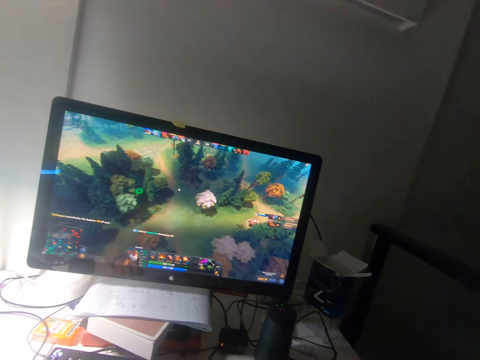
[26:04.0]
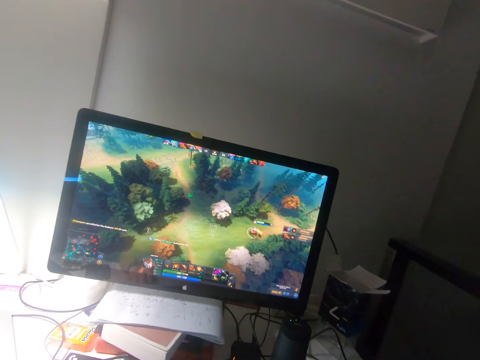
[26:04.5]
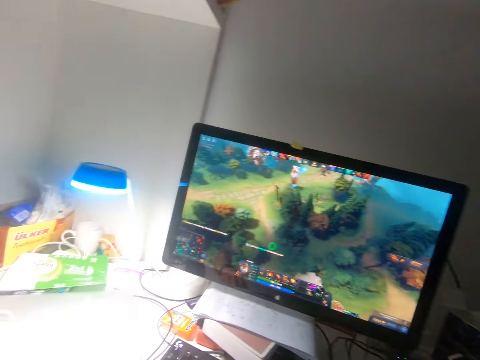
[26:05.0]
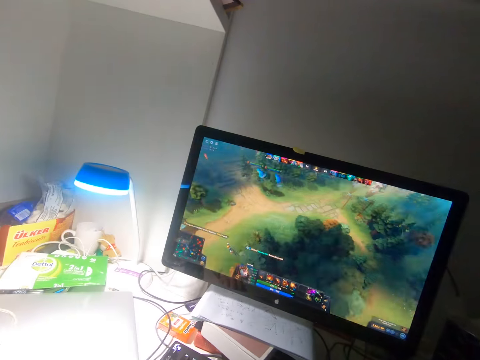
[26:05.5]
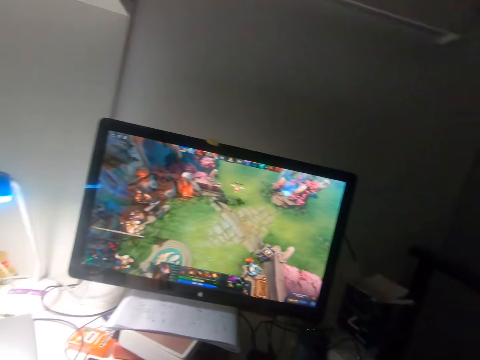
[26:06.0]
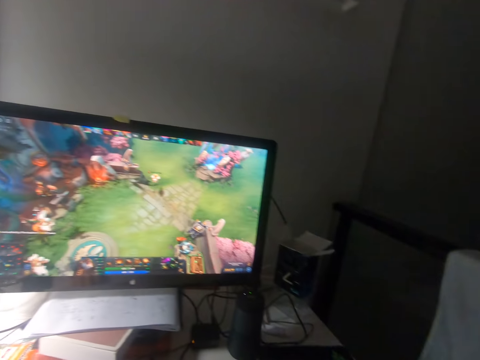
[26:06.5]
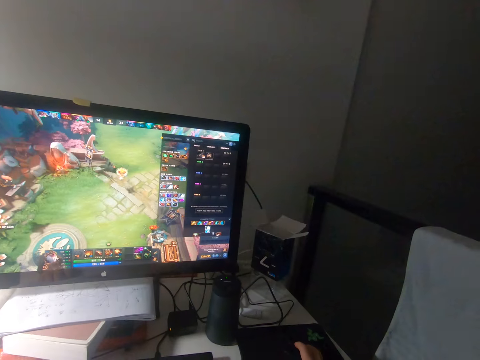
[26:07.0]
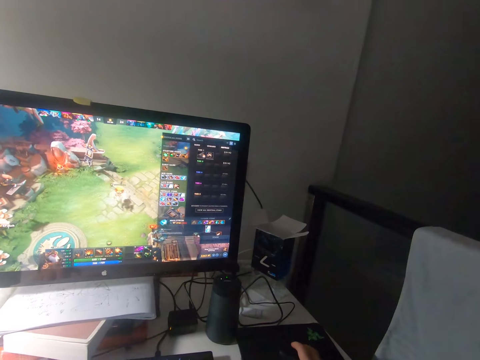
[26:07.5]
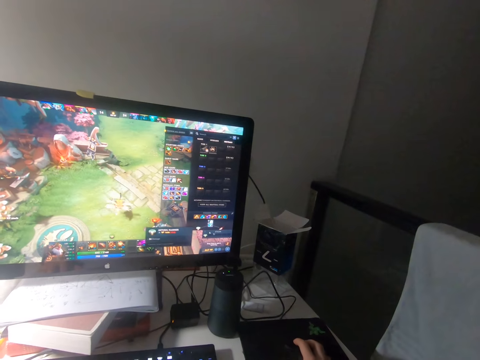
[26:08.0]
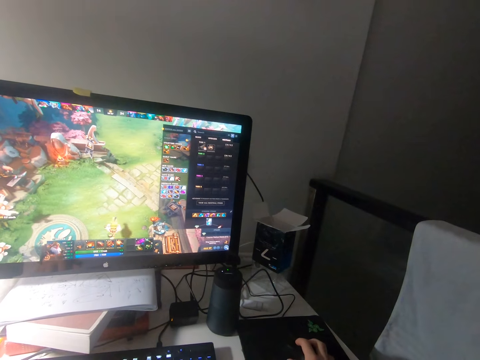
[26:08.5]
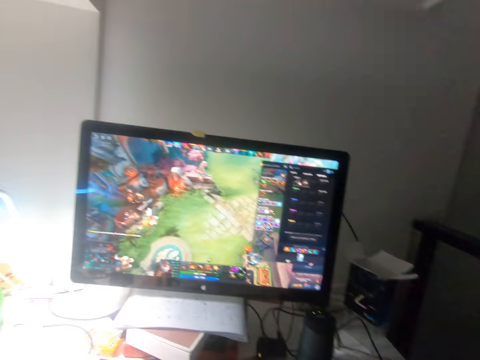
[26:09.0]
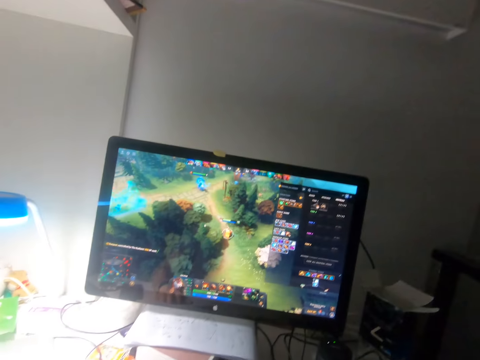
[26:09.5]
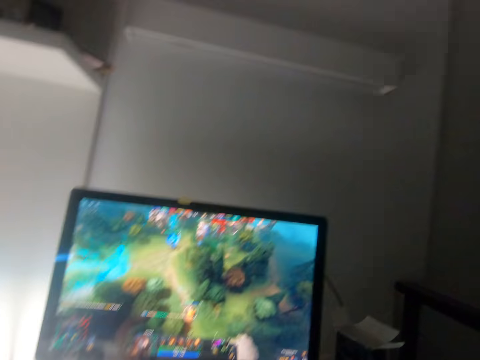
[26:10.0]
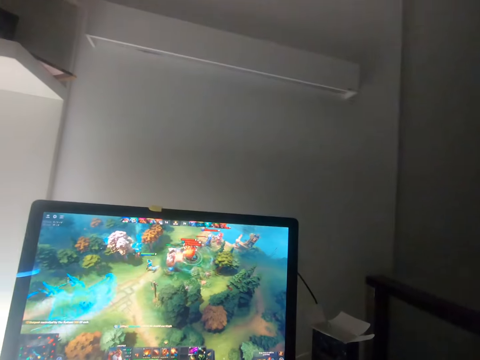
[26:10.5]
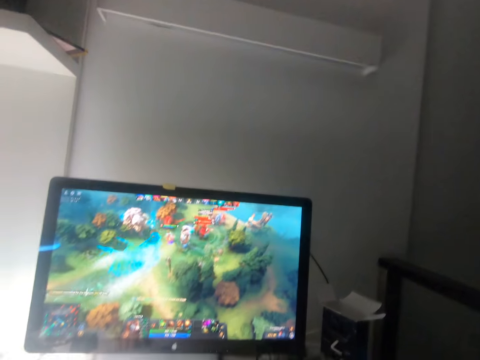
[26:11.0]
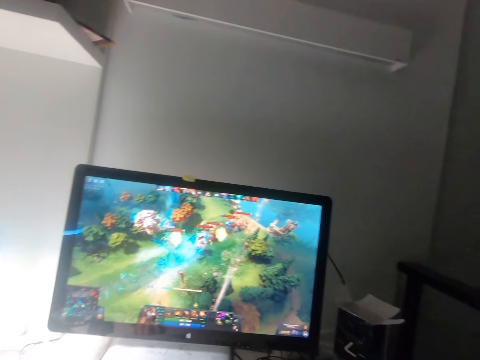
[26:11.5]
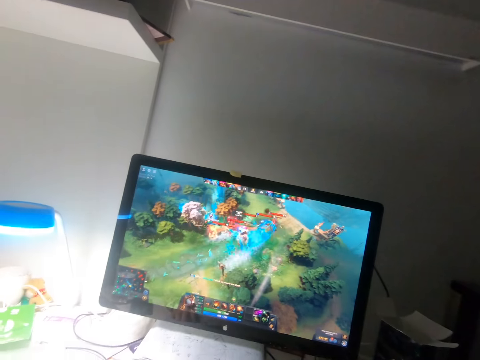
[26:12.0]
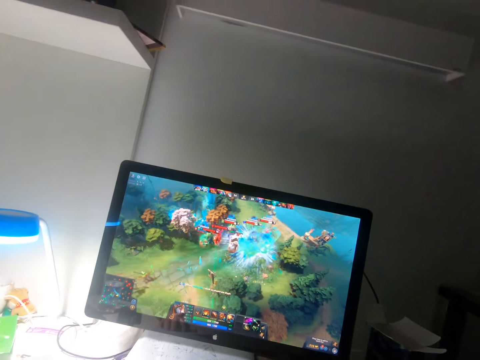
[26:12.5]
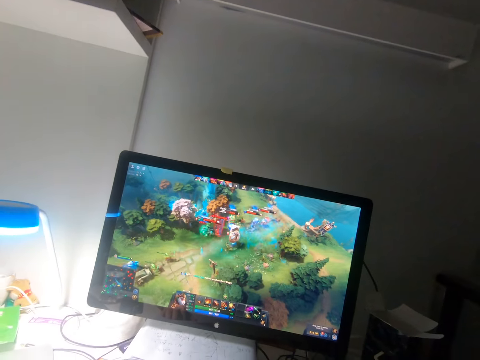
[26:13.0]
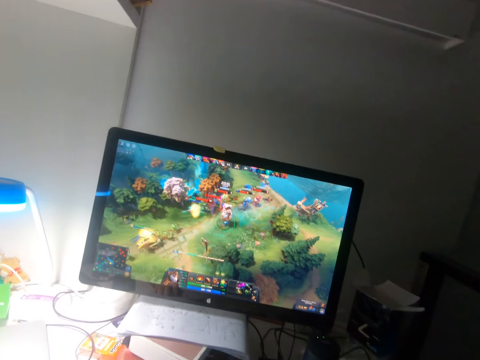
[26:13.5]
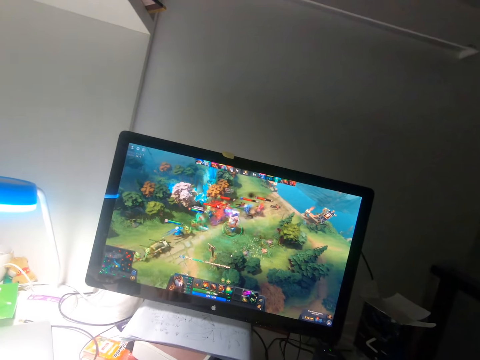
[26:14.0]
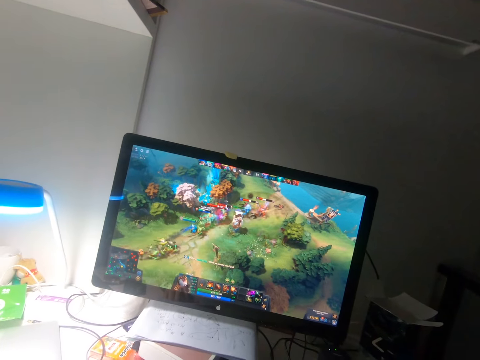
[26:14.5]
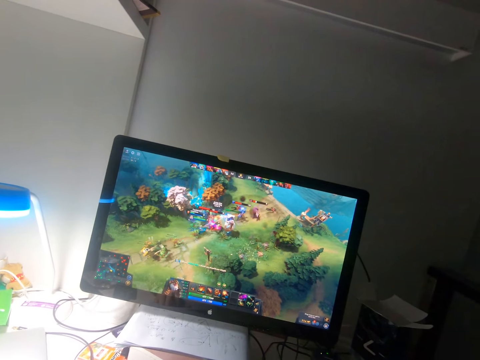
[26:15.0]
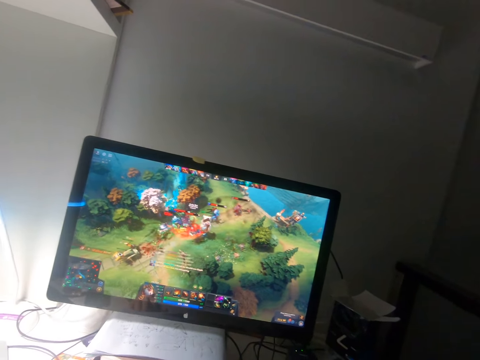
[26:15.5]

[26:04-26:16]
The camera wearer changes the setting of the game. They play the game using the mouse.

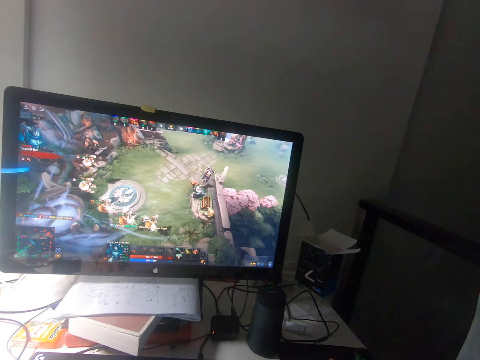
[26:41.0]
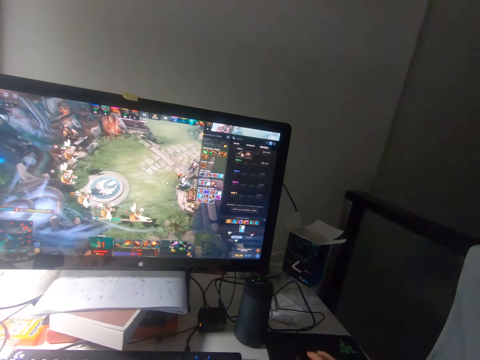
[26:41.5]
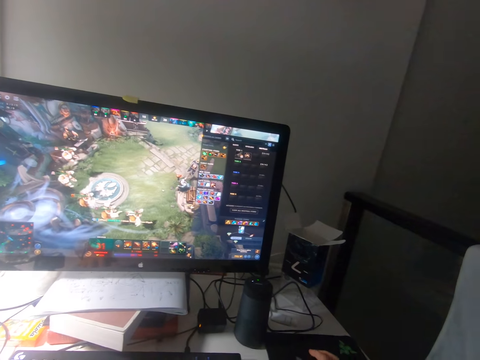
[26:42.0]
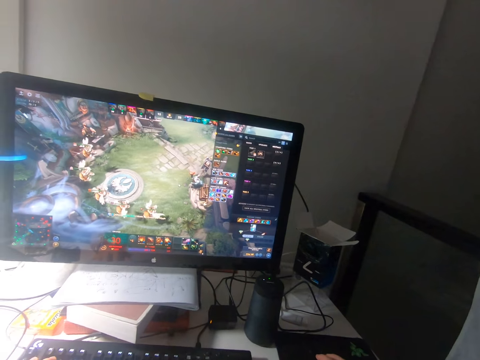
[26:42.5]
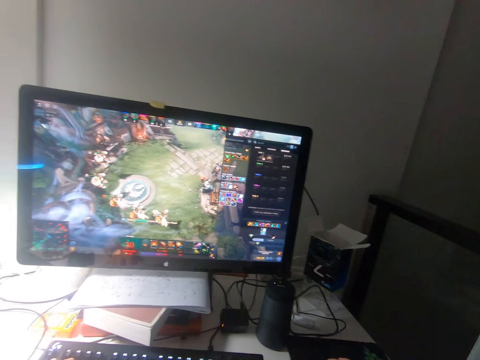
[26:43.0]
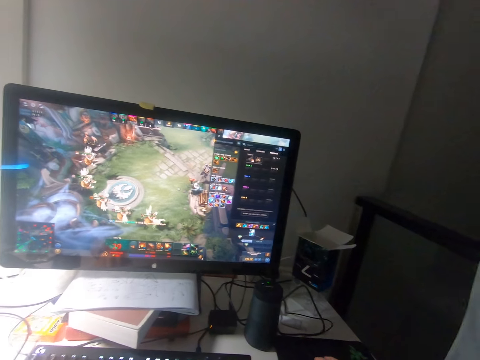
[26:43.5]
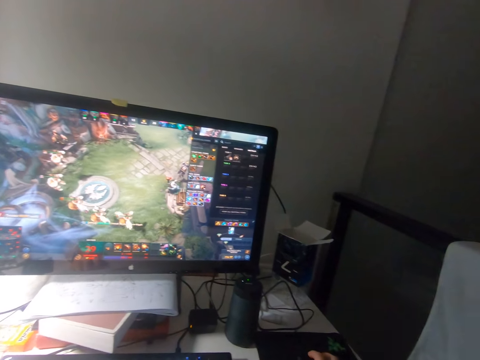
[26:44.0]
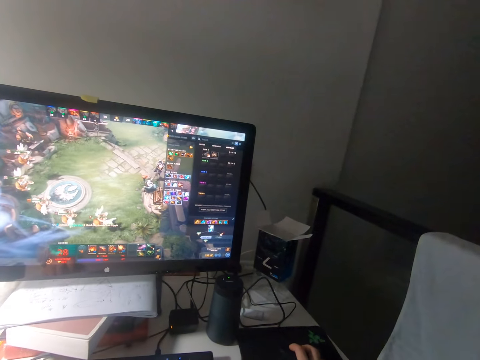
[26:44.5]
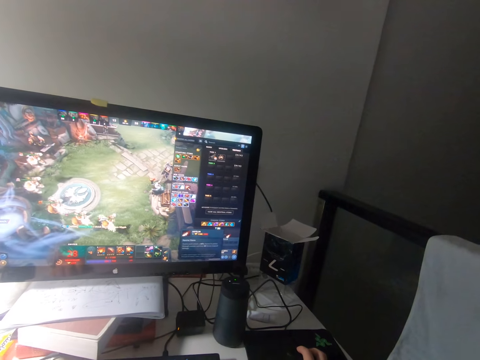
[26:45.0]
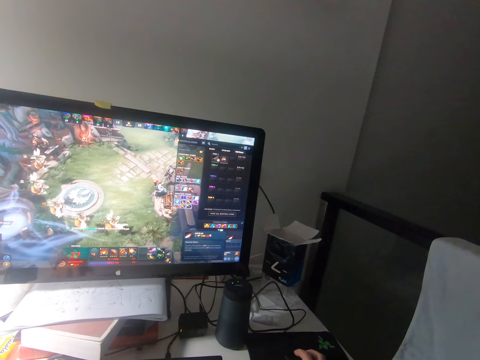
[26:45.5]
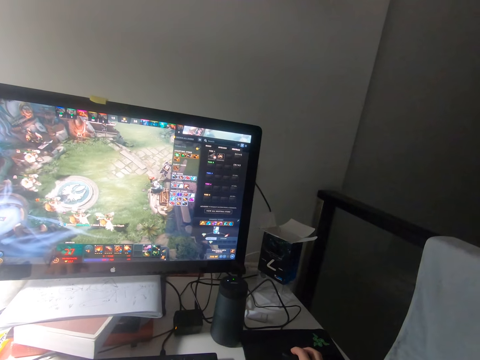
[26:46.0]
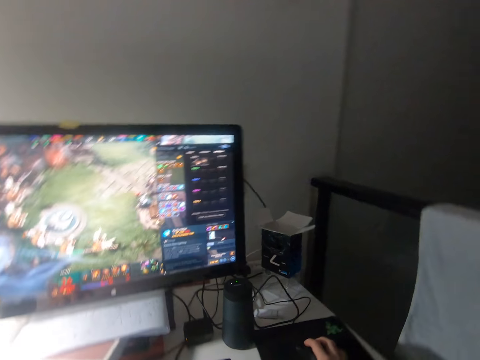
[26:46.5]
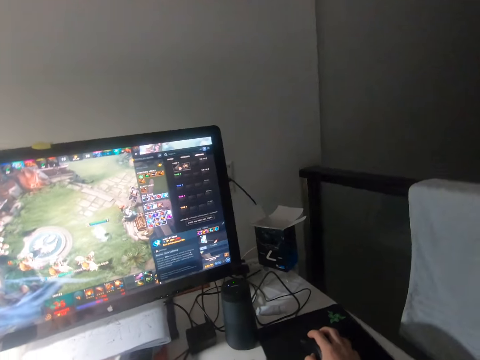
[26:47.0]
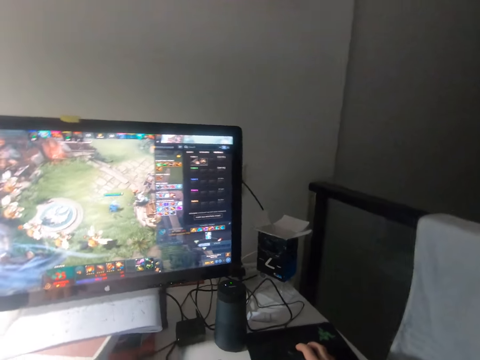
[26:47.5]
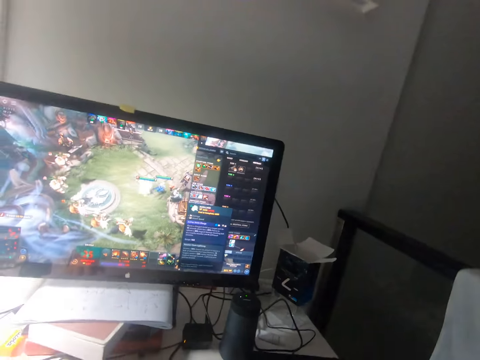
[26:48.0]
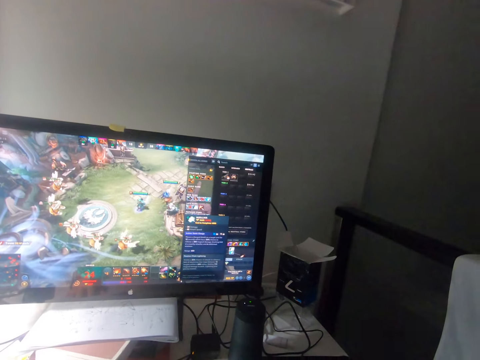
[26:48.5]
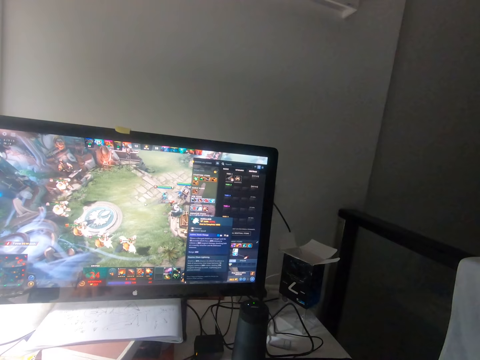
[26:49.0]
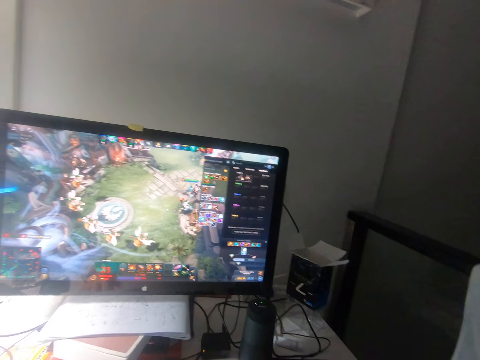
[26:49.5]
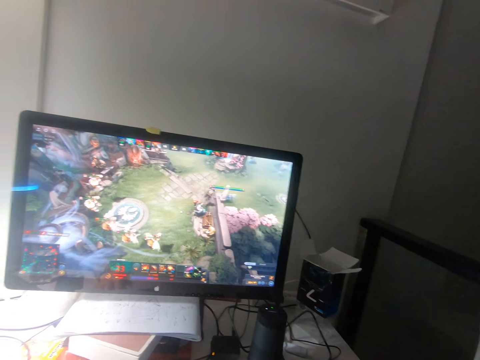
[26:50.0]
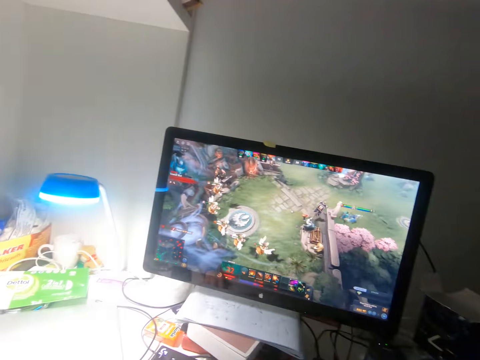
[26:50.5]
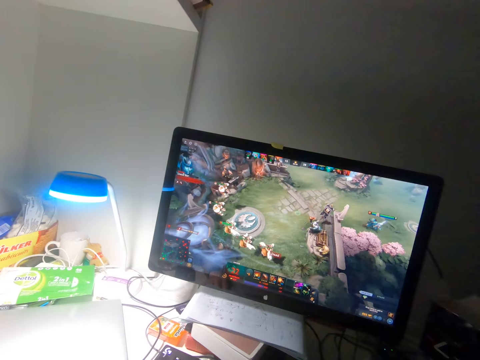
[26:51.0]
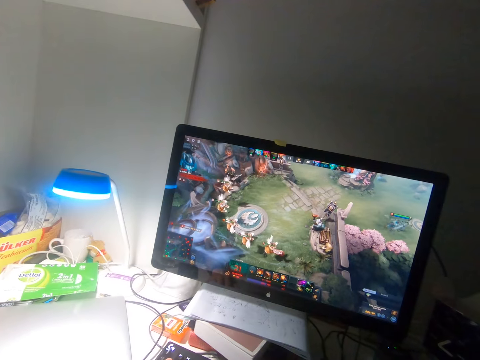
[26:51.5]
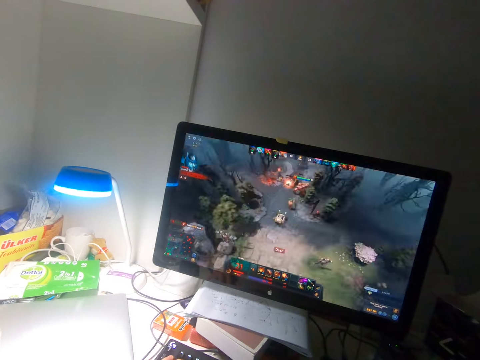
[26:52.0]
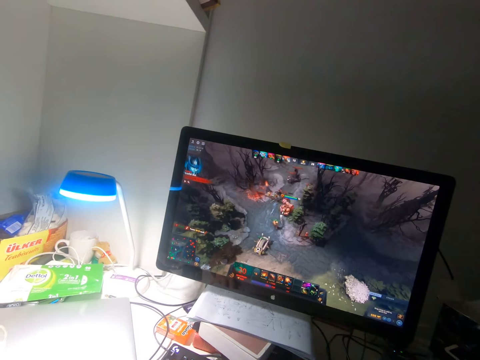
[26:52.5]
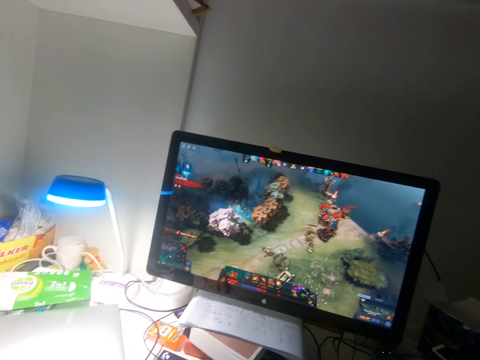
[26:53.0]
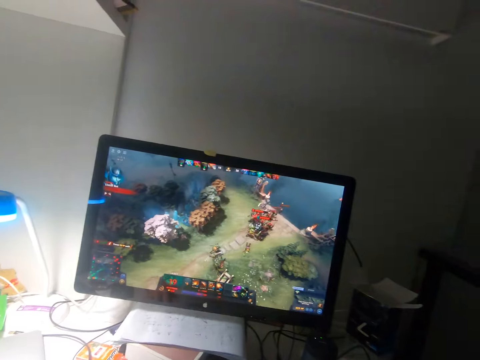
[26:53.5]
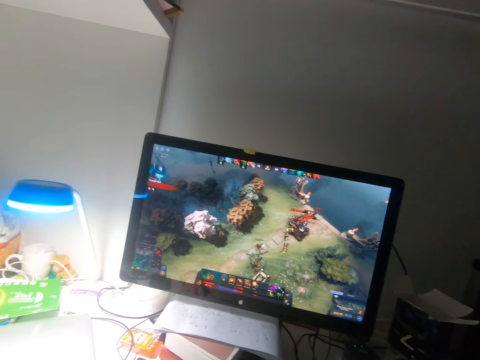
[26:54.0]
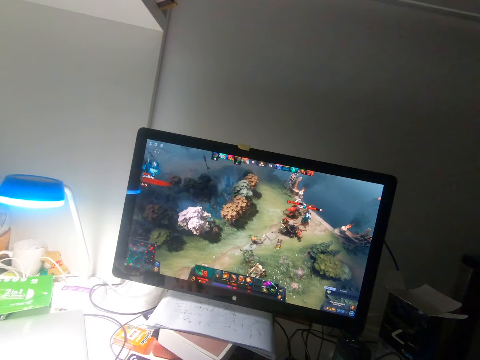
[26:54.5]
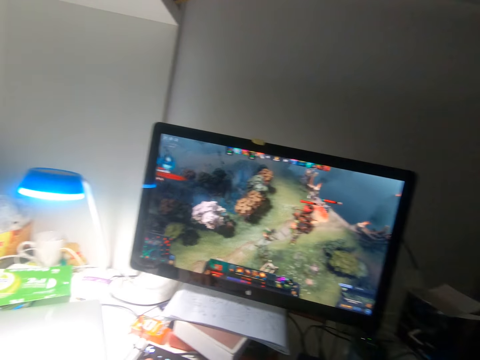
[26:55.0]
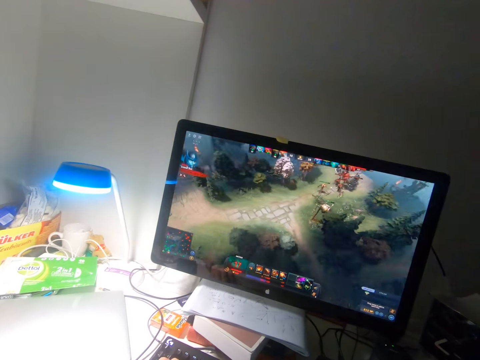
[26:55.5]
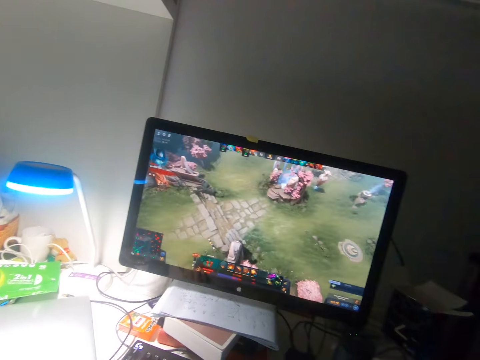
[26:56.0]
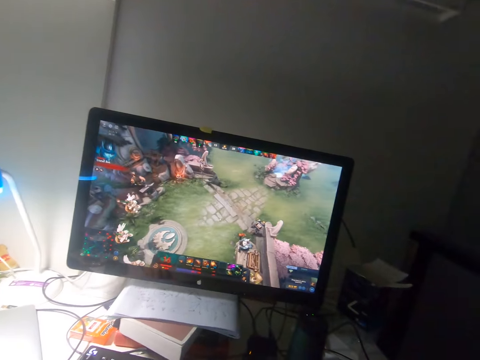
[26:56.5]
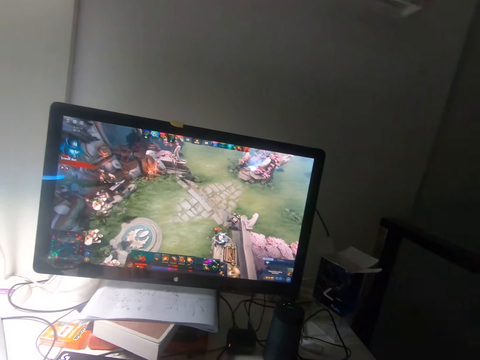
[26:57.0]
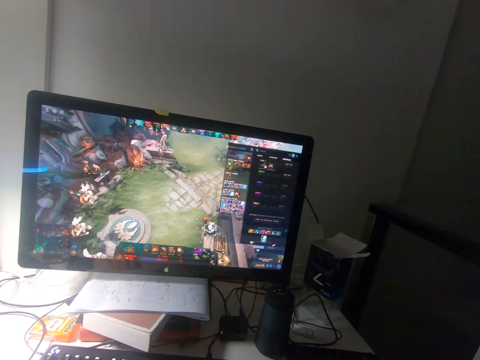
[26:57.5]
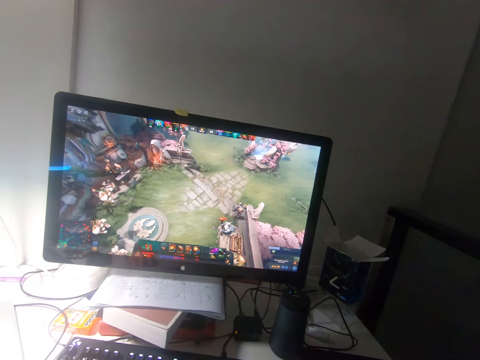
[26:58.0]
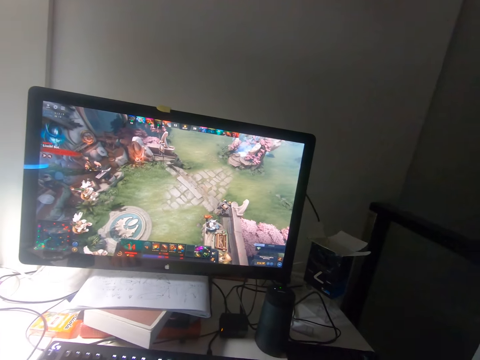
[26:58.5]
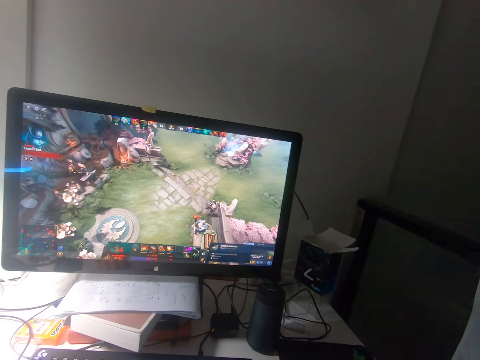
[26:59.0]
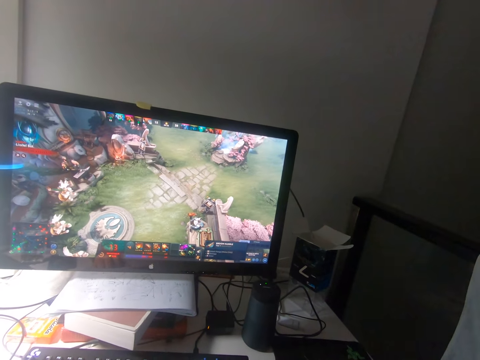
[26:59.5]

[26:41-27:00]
The camera wearer changes the setting of the game. They play the game using the mouse. They change the setting of the game.
